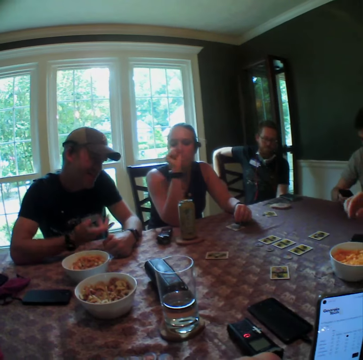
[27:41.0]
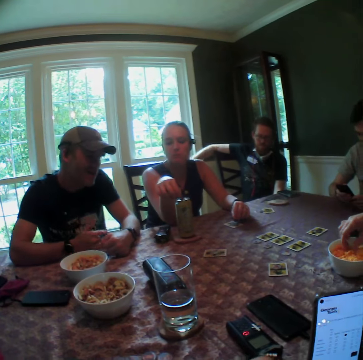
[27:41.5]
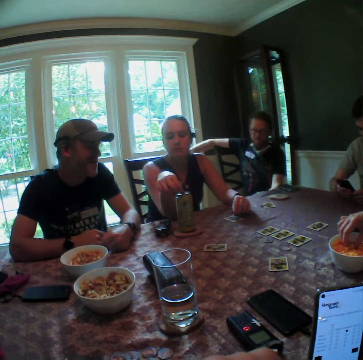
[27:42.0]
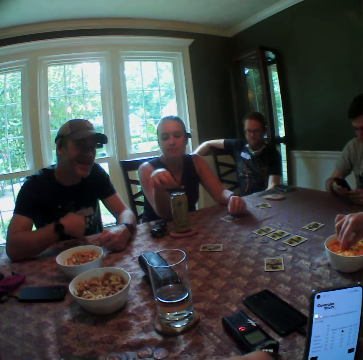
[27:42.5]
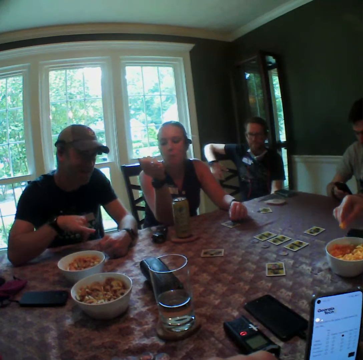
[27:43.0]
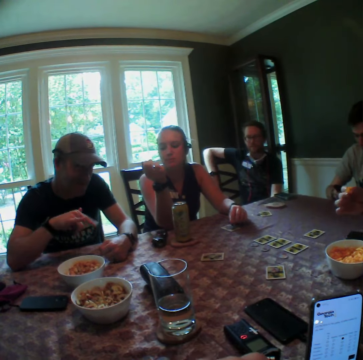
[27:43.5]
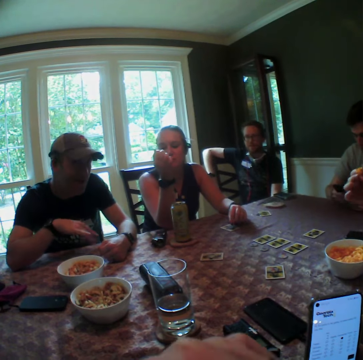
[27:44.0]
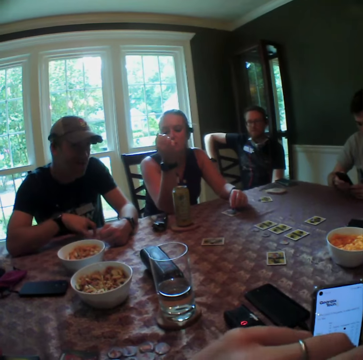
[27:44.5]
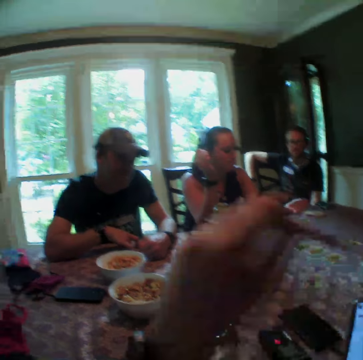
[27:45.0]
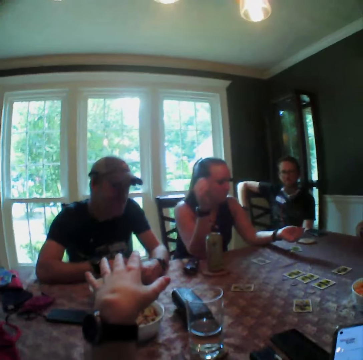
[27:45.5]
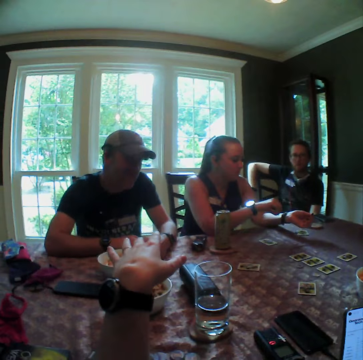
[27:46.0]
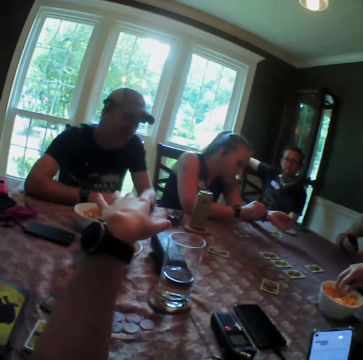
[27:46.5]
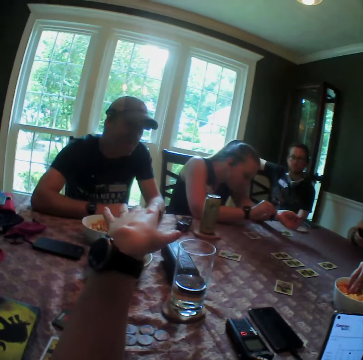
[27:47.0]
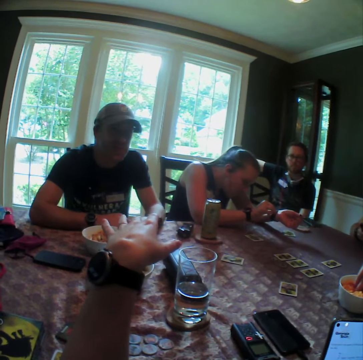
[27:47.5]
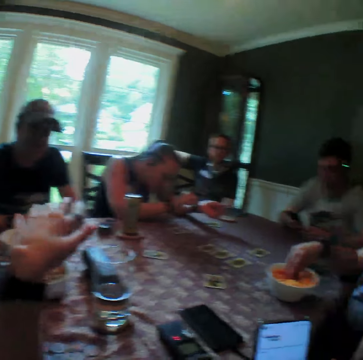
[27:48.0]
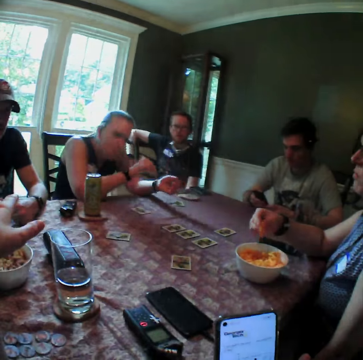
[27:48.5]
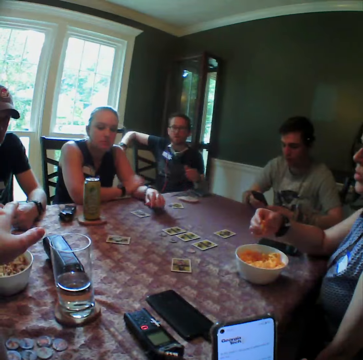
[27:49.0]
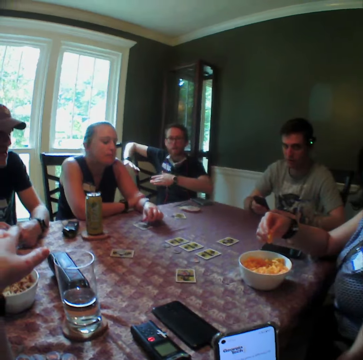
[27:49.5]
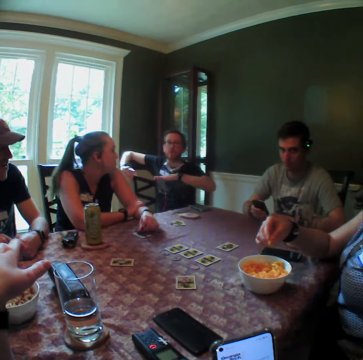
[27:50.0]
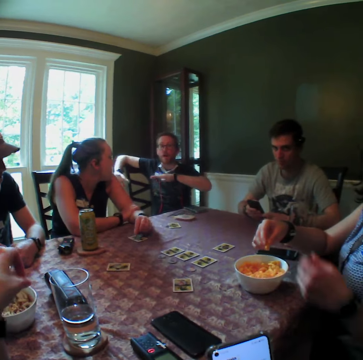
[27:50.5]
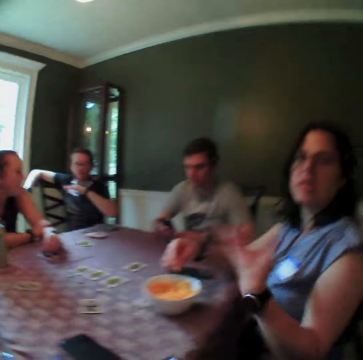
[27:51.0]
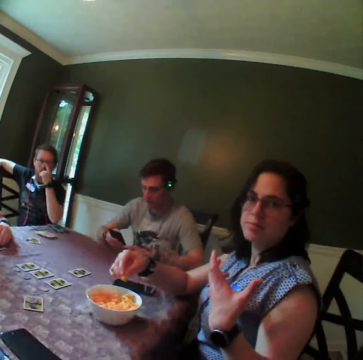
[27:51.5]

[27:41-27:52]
A woman picks corn flakes from the plate with her right hand. Another woman adjusts a watch on her left hand with her right hand.

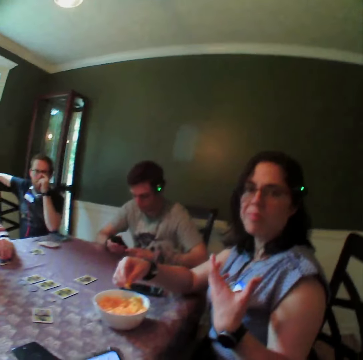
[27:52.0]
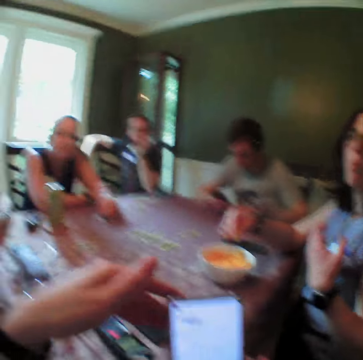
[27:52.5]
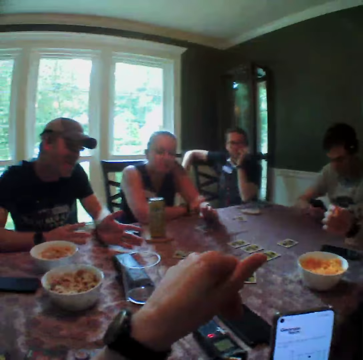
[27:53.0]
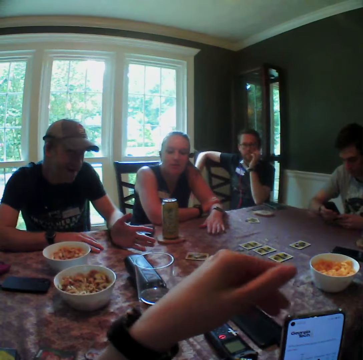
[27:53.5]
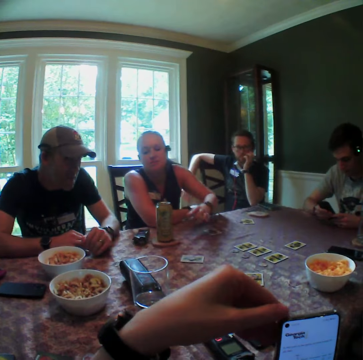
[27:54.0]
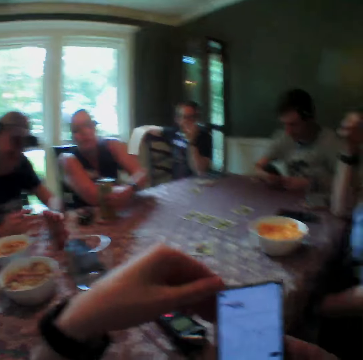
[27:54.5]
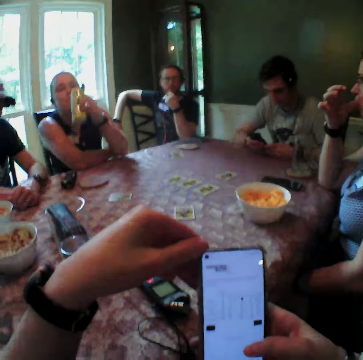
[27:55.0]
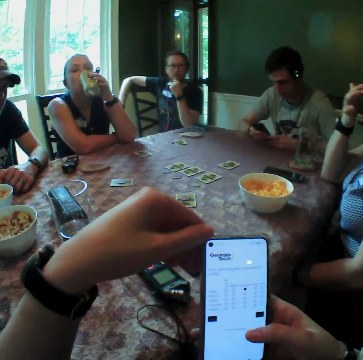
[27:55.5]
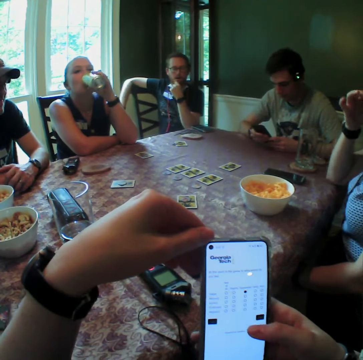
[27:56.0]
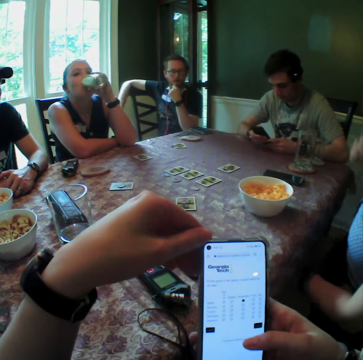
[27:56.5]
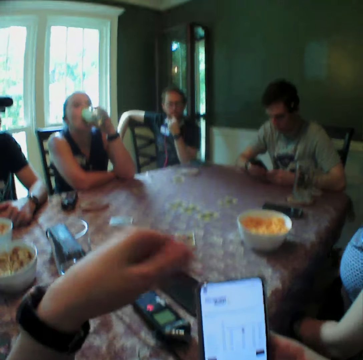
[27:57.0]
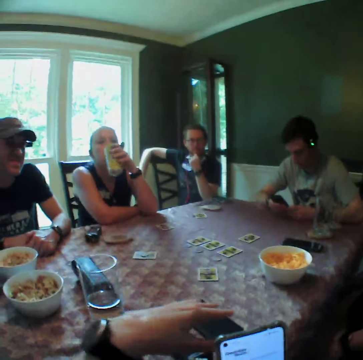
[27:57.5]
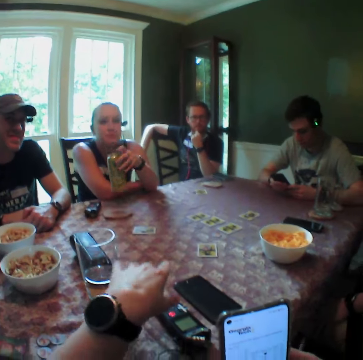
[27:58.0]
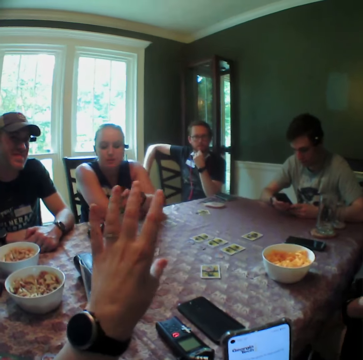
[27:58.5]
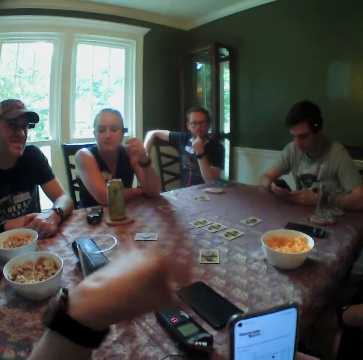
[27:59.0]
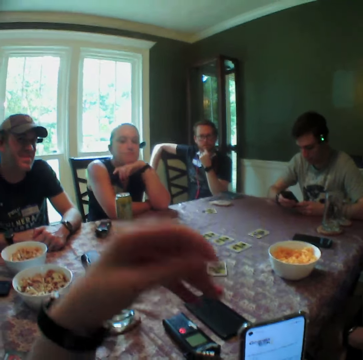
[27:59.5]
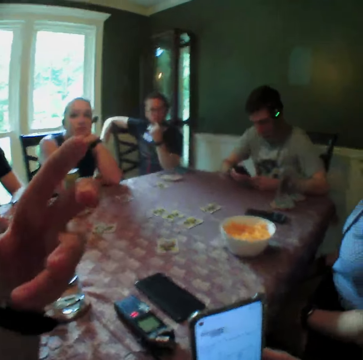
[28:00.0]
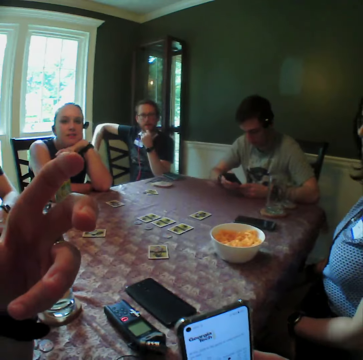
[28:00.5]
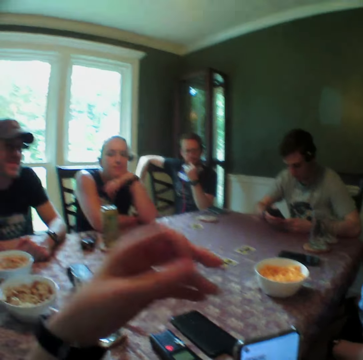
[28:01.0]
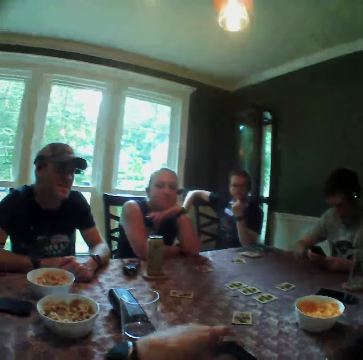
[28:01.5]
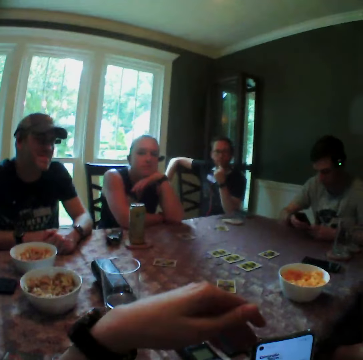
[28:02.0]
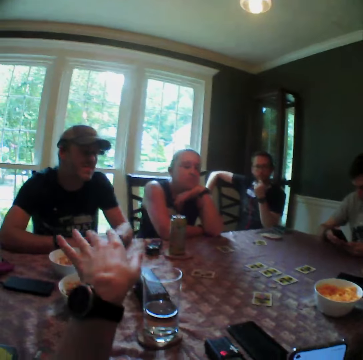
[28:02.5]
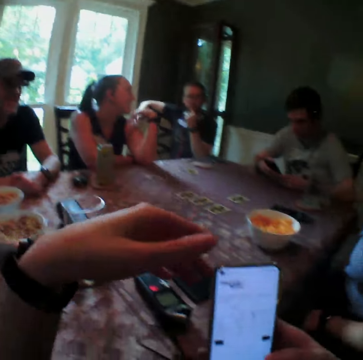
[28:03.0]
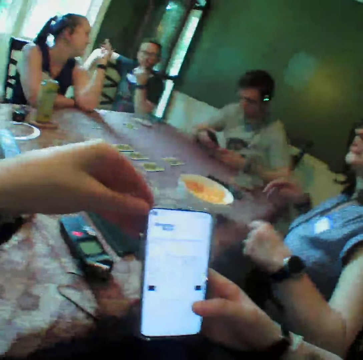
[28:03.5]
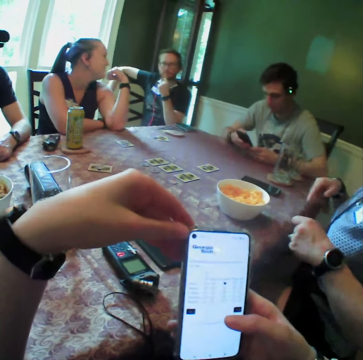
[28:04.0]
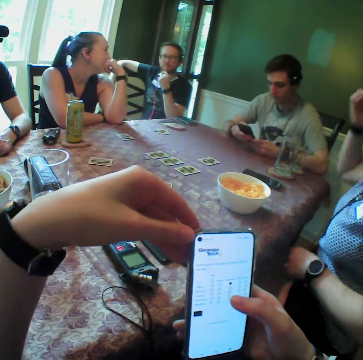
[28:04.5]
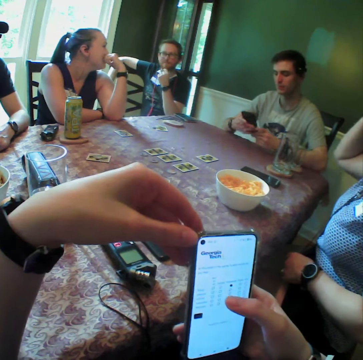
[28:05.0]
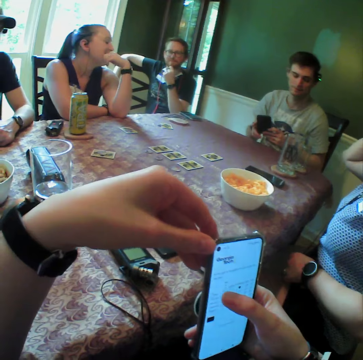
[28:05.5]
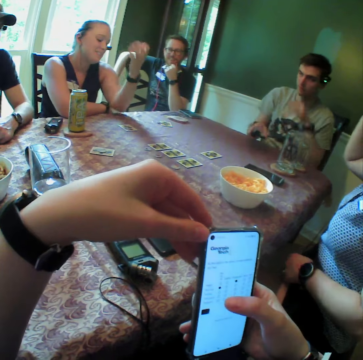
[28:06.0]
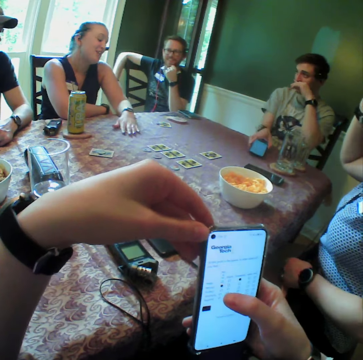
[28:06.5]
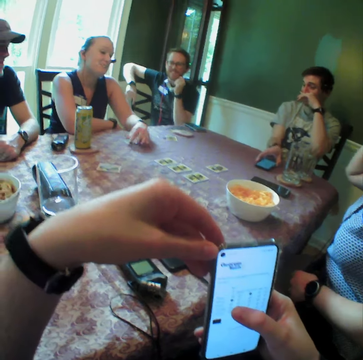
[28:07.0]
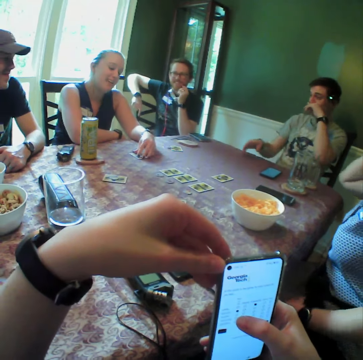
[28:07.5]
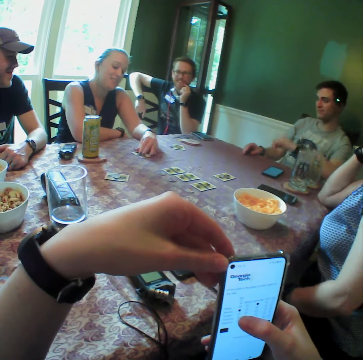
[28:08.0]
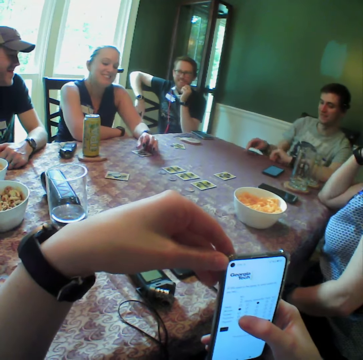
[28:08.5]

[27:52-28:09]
A woman picks a can of drink from the table with her left hand. Another woman licks her right fingers. The first woman takes a drink from the can of drink in her left hand, drops the can of drink in her left hand on the table and rests her head on her left hand. The camera wearer holds the phone in his right hand with his left hand. The first woman places her left hand on the table. A man places the phone in his right hand on the table.

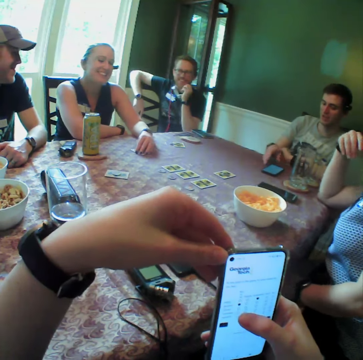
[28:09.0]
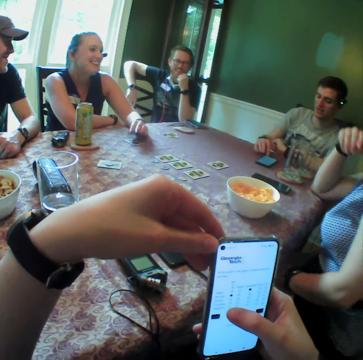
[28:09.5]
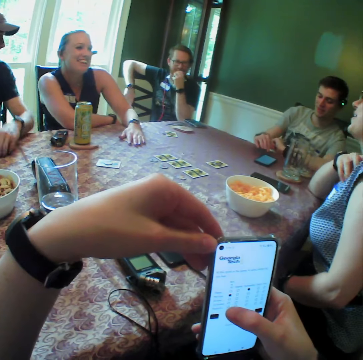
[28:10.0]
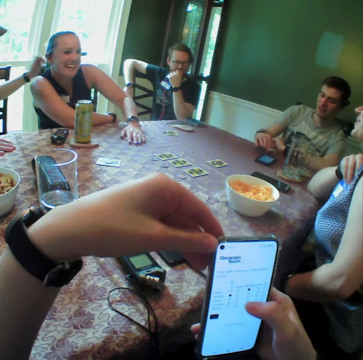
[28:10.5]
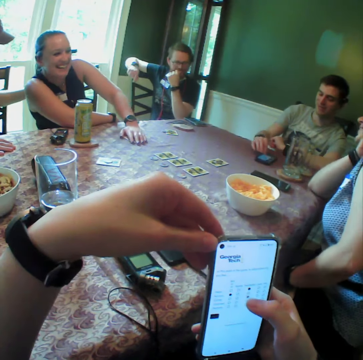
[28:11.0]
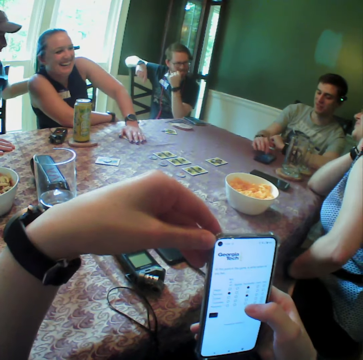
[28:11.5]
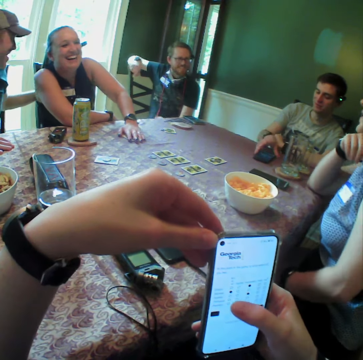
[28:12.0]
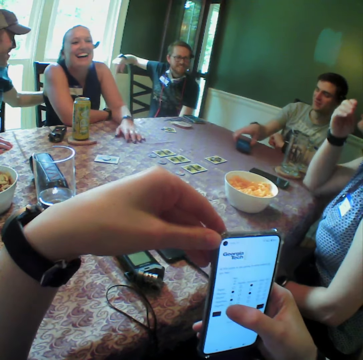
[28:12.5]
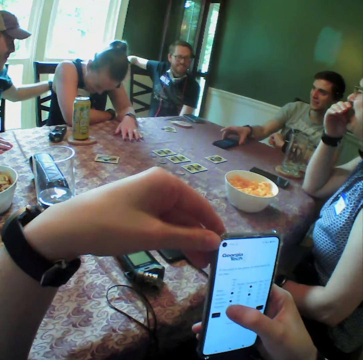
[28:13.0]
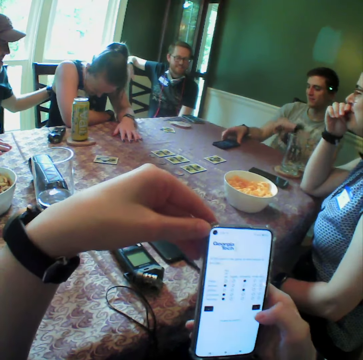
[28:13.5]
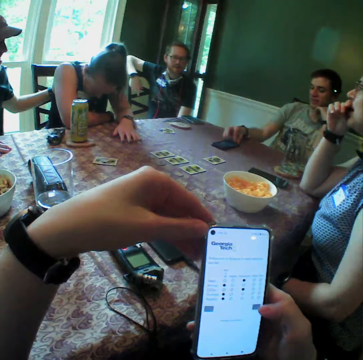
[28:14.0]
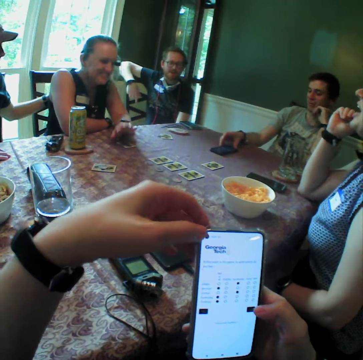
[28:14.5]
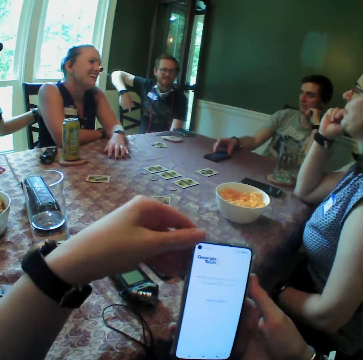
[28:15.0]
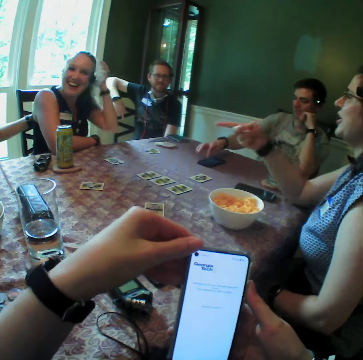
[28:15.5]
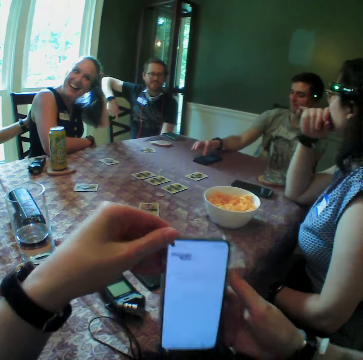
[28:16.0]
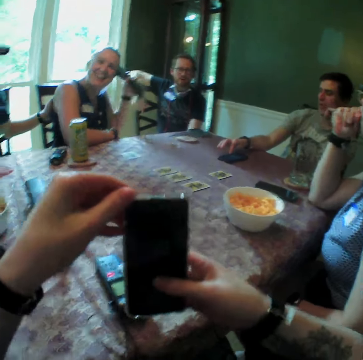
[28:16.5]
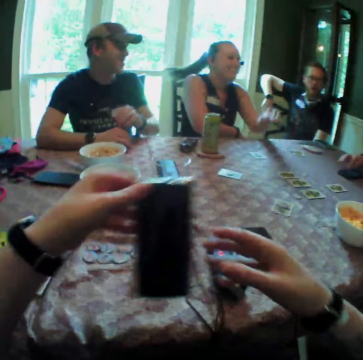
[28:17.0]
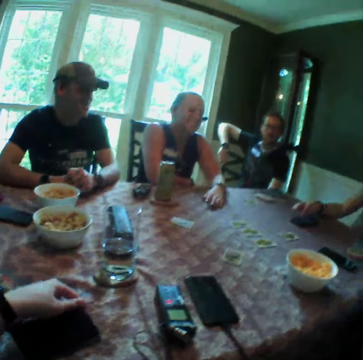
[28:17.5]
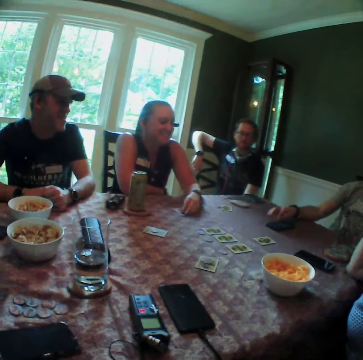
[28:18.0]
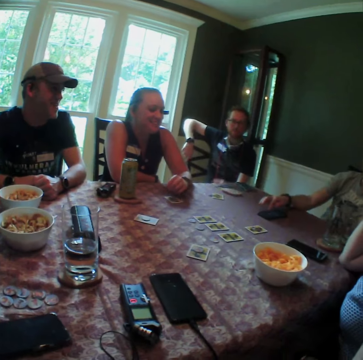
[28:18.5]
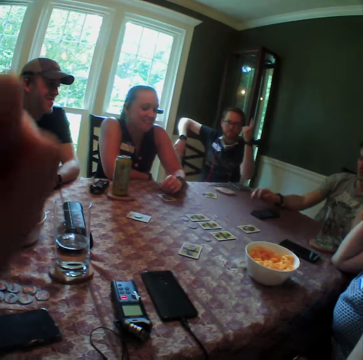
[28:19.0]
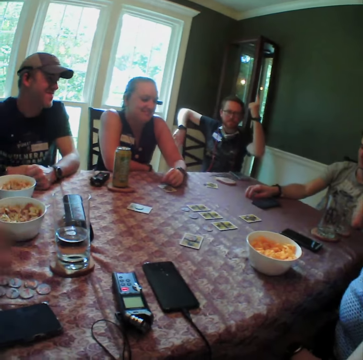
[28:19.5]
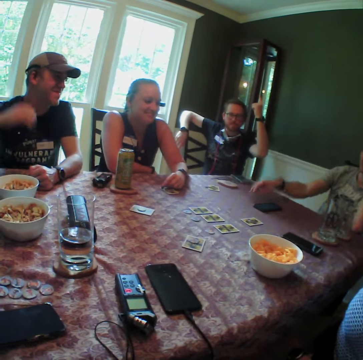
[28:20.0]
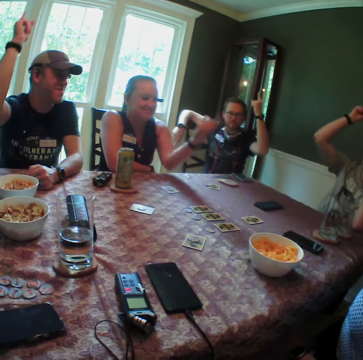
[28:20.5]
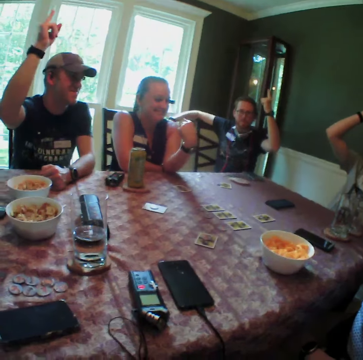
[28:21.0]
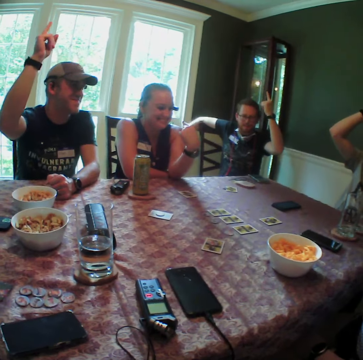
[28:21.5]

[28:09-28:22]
A man operates the phone on the table with his right hand. A woman scratches her body with her right hand. Another man rubs the back of another woman with his left hand. The first man adjusts the phone on the table with his right hand. The first woman points to the second man with her right hand. The first man operates the phone on the table with his right hand. The second woman scratches her hair with her left hand. The first woman puts her right hand on her mouth. The camera wearer turns the phone off. He takes his right hand off the phone in his hands. He drops the phone in his right hand on the table. He does gestures. A third man raises his left hand. The first man raises his right hand. The second man raises his right hand. The second woman raises her left hand.
